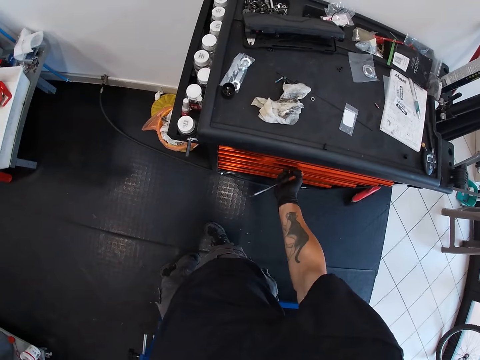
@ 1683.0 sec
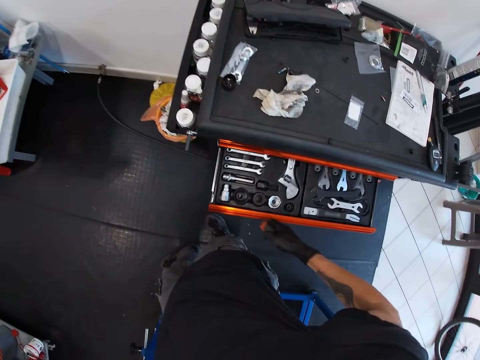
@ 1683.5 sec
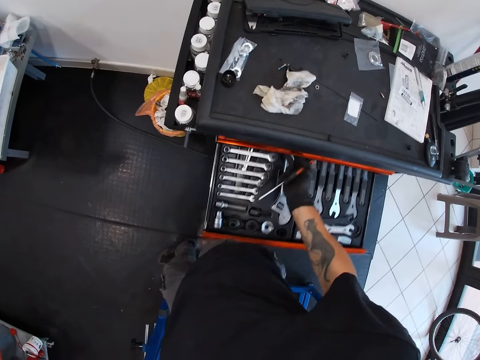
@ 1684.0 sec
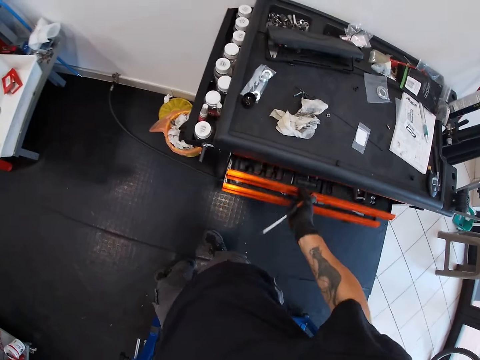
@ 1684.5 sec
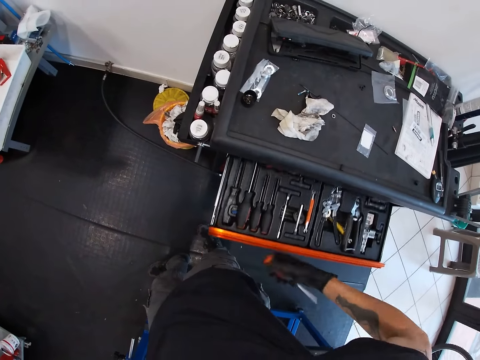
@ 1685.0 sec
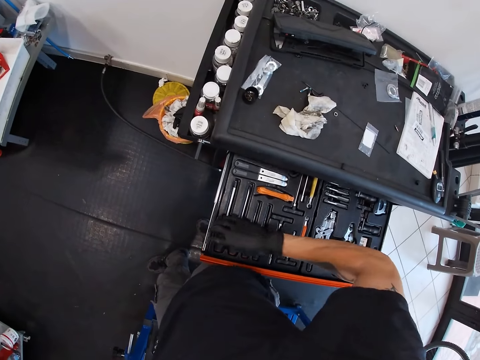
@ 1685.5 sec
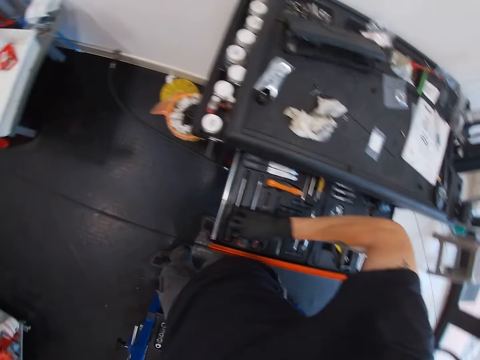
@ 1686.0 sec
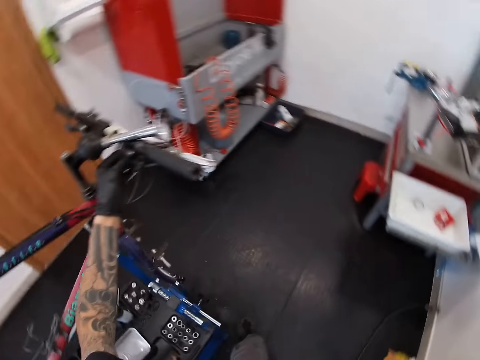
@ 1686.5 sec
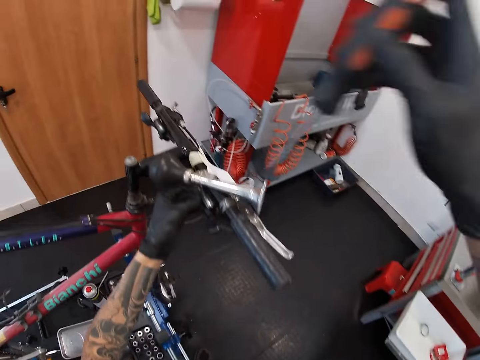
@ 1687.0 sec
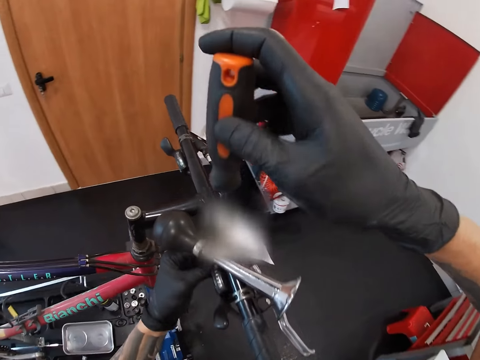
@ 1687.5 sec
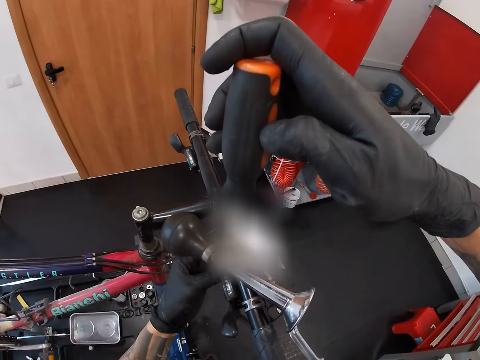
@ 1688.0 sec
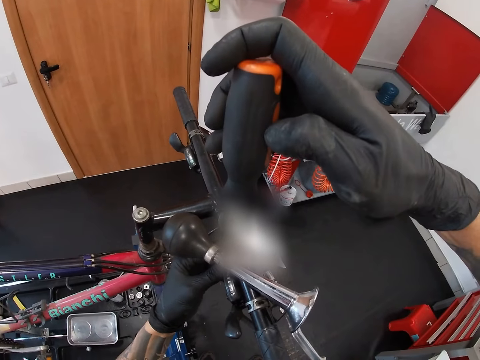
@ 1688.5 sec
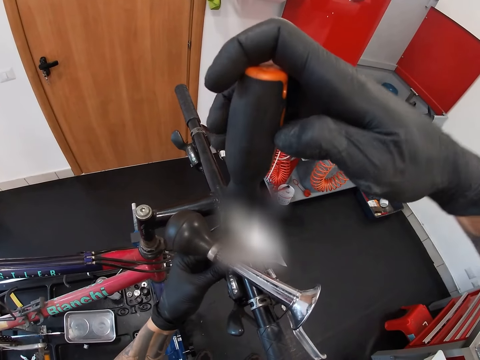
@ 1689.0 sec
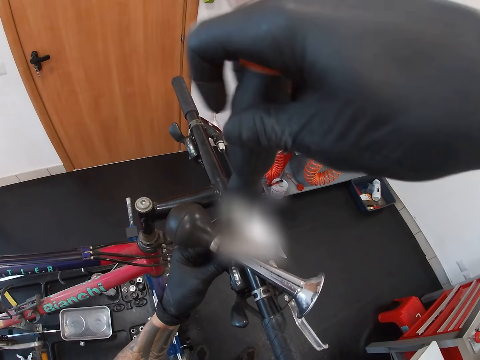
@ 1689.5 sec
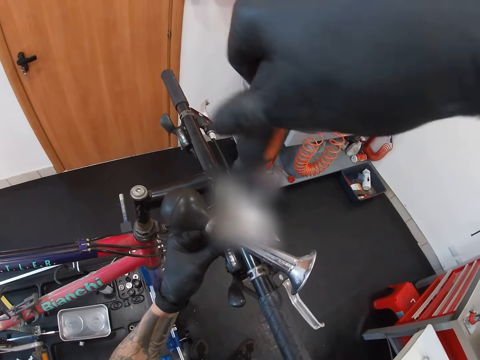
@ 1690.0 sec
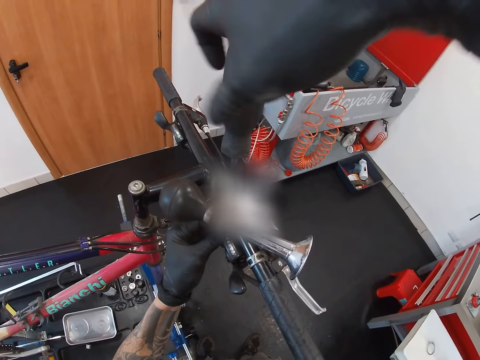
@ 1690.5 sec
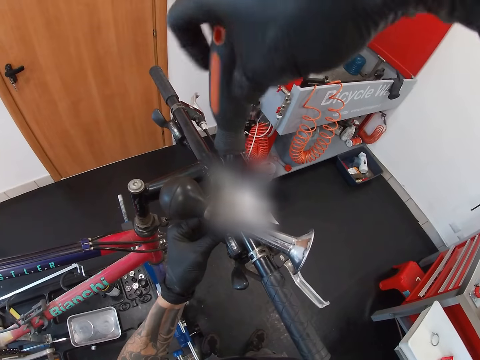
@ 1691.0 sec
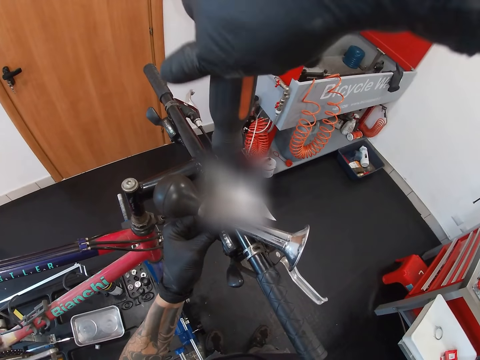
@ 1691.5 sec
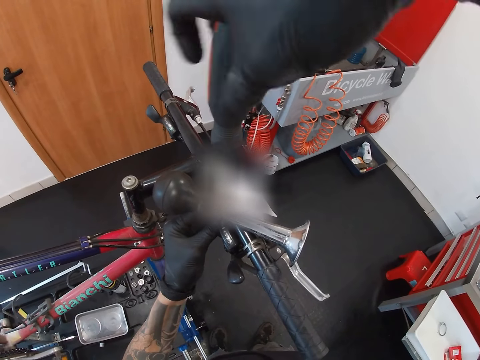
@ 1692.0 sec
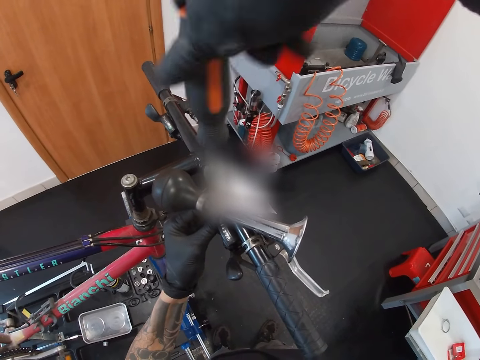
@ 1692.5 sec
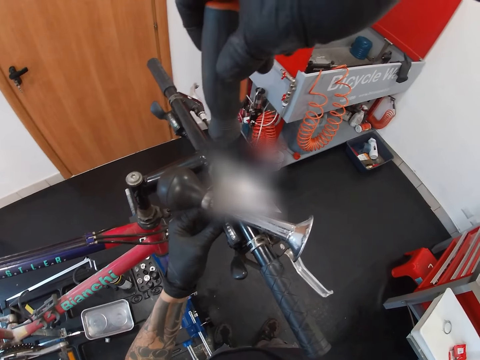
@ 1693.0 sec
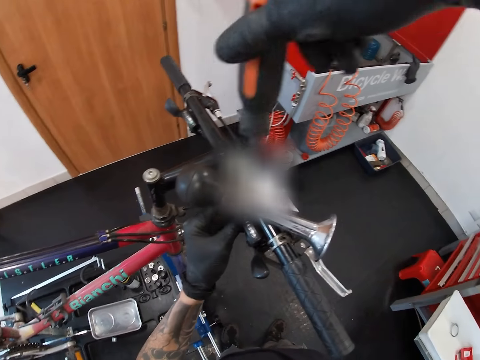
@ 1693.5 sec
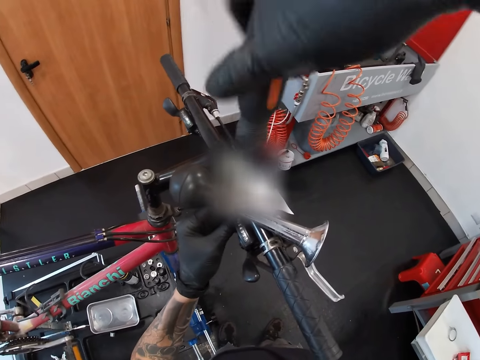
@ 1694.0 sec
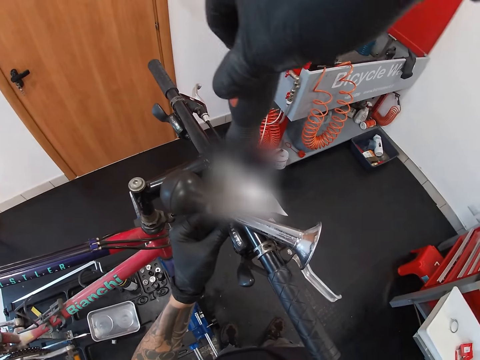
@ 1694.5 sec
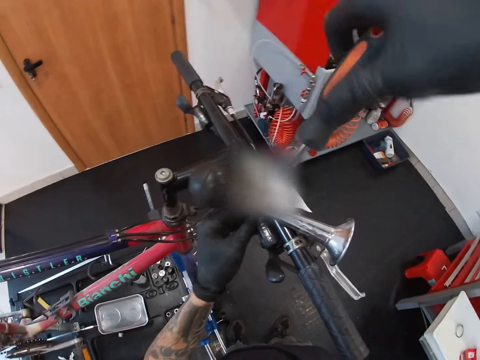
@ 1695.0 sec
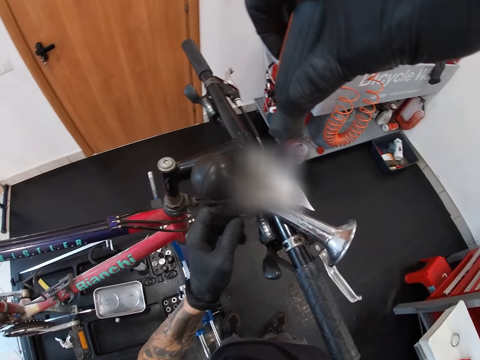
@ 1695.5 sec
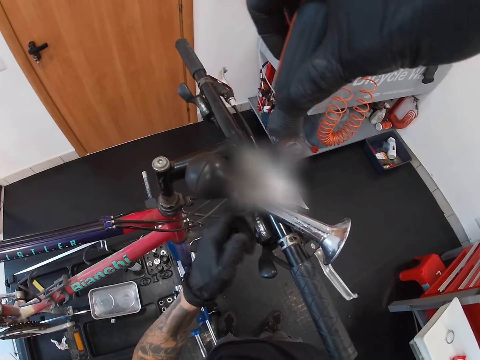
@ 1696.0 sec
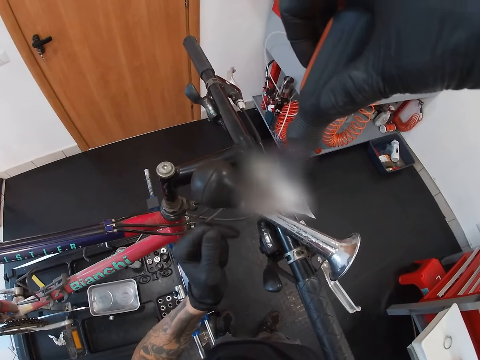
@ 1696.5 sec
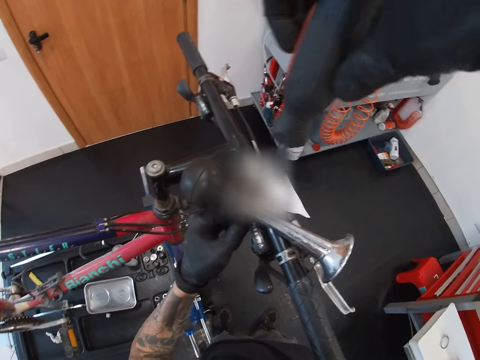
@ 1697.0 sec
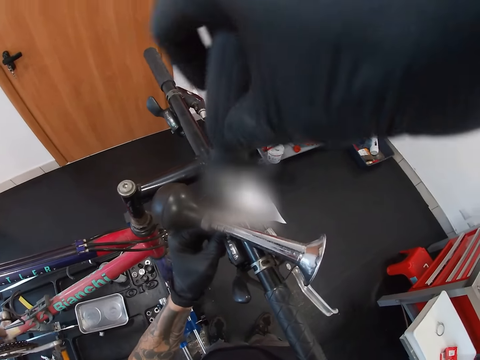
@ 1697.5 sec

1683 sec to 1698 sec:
The camera wearer opens the tool cabinet with his right hand. He closes the tool cabinet with his right leg. He opens the tool cabinet with his right hand. He drops the screwdriver in the tool cabinet with his right hand. He picks another screwdriver from the tool cabinet with his right hand. He screws the bicycle horn clamp on the bicycle with the screwdriver in his right hand.

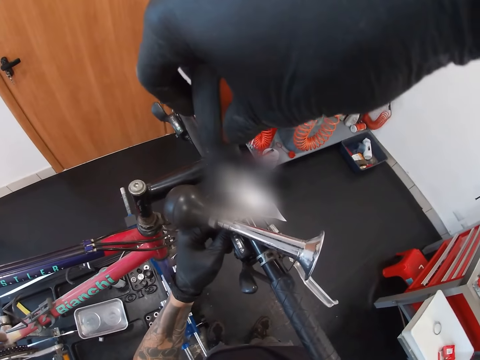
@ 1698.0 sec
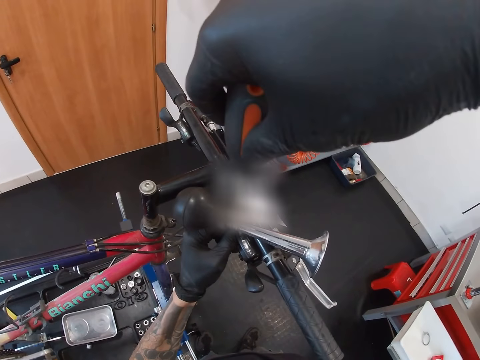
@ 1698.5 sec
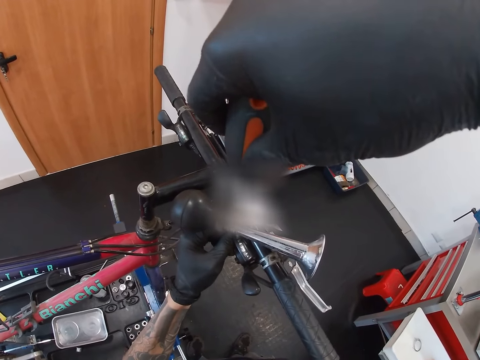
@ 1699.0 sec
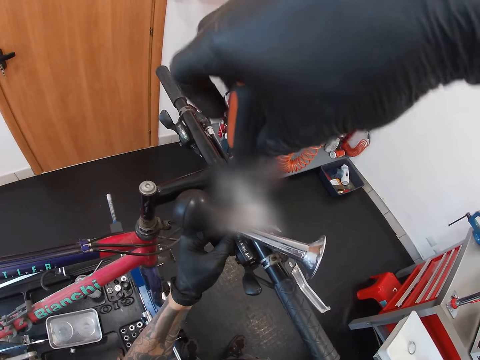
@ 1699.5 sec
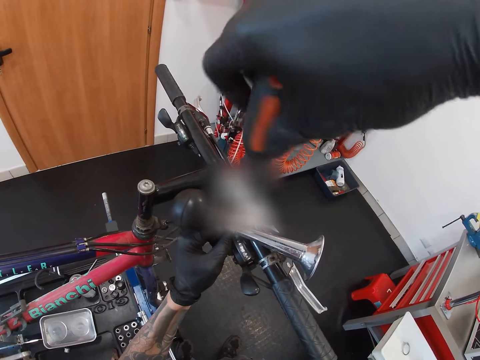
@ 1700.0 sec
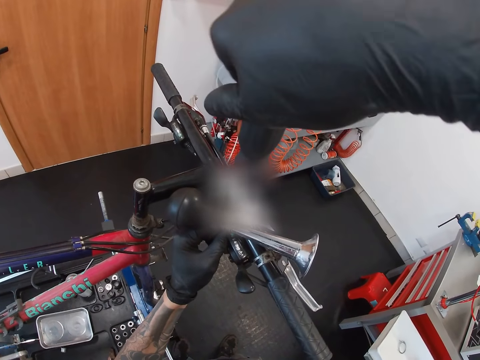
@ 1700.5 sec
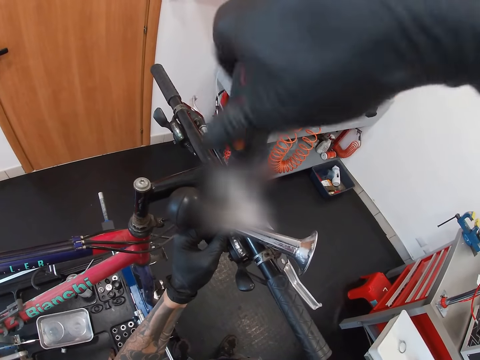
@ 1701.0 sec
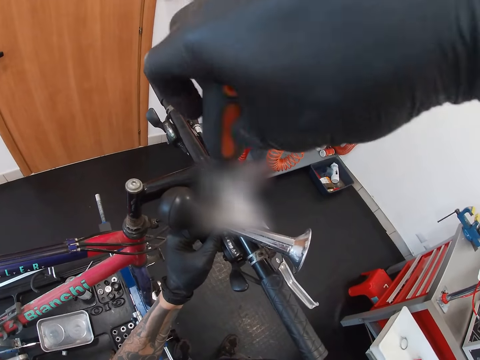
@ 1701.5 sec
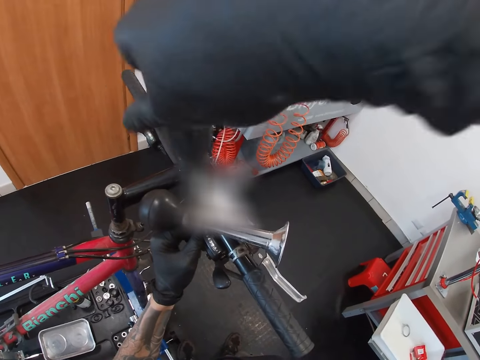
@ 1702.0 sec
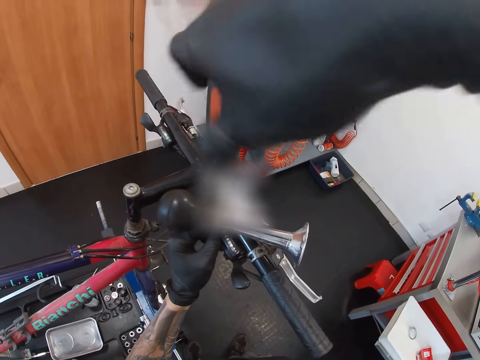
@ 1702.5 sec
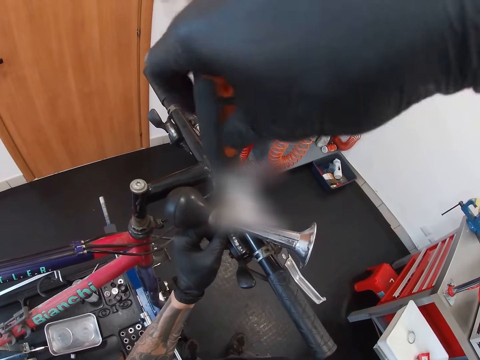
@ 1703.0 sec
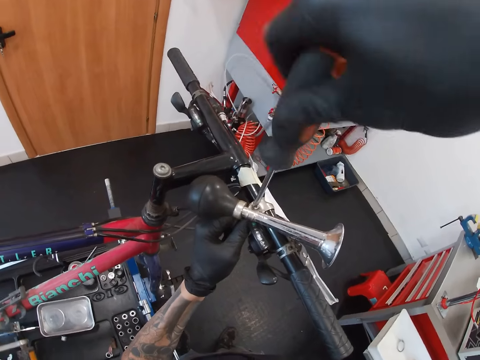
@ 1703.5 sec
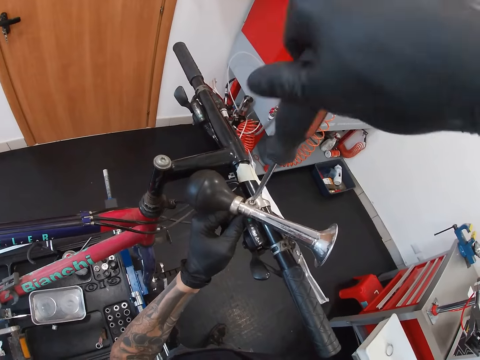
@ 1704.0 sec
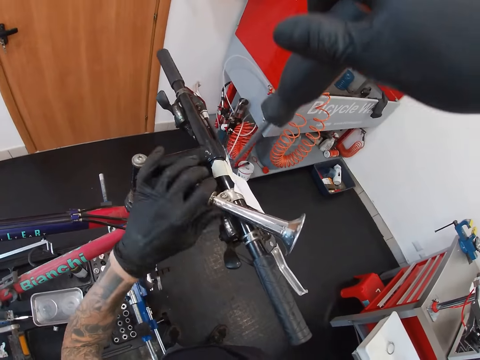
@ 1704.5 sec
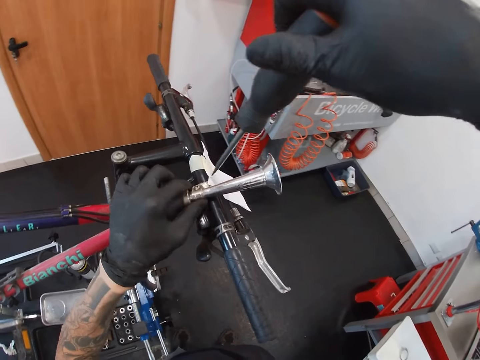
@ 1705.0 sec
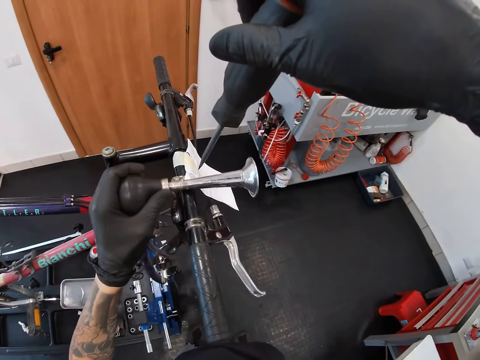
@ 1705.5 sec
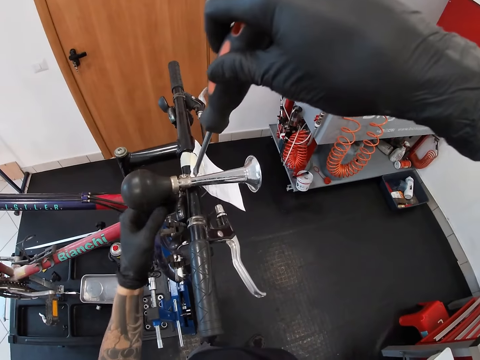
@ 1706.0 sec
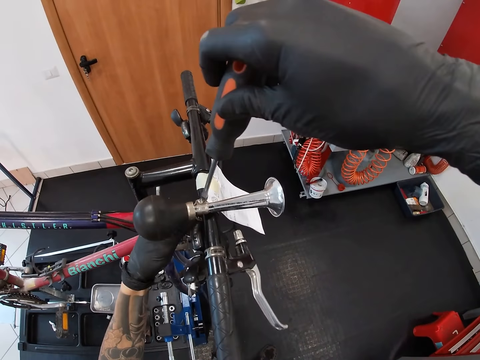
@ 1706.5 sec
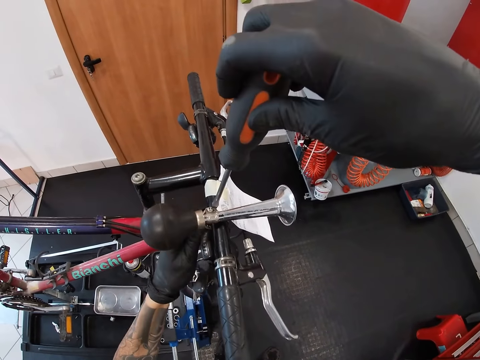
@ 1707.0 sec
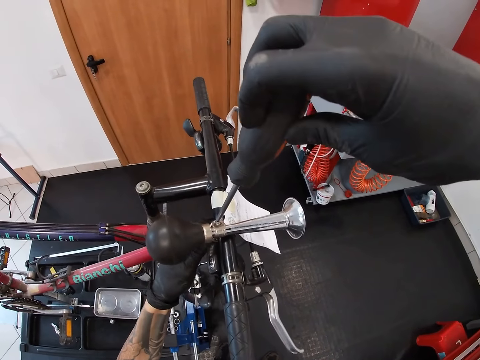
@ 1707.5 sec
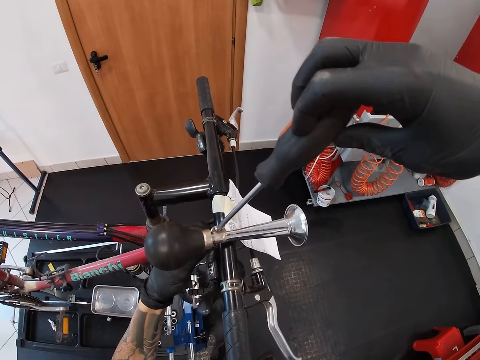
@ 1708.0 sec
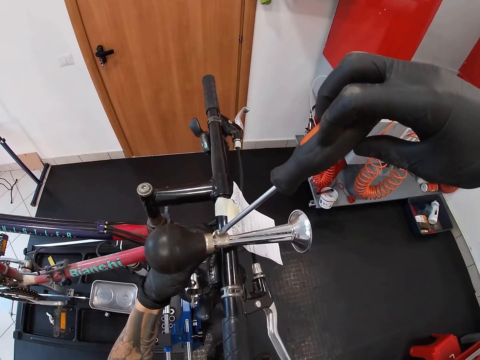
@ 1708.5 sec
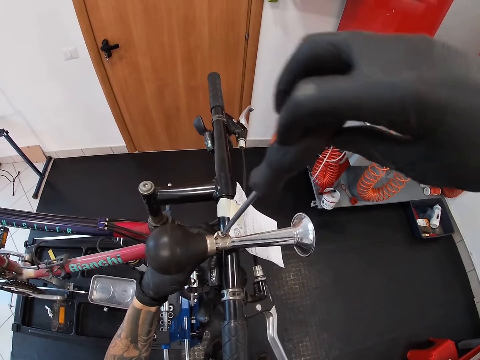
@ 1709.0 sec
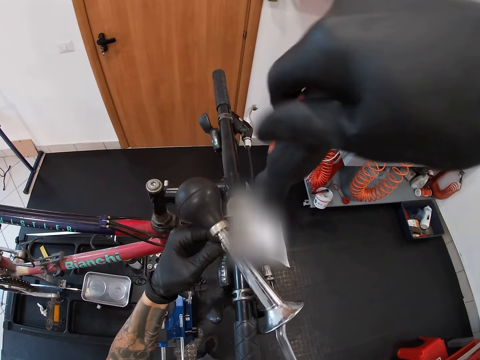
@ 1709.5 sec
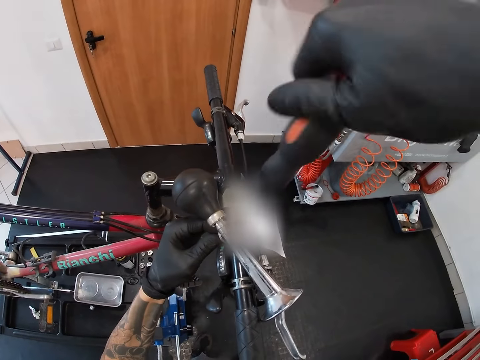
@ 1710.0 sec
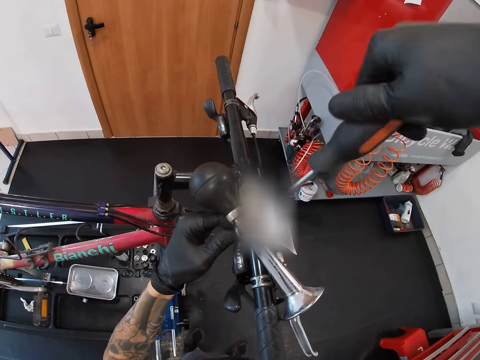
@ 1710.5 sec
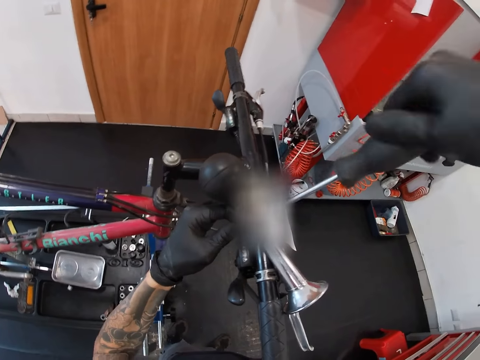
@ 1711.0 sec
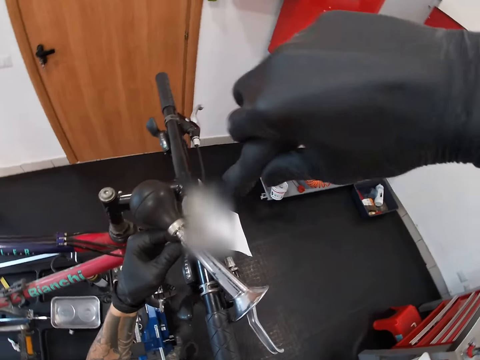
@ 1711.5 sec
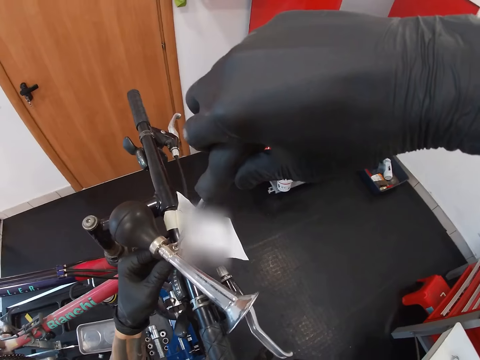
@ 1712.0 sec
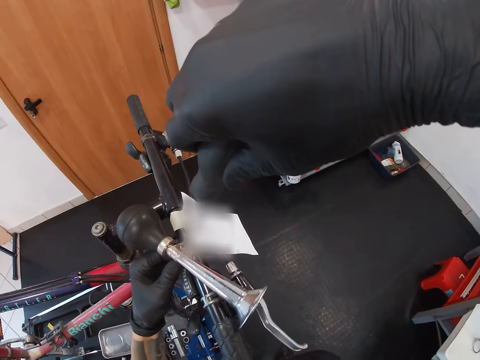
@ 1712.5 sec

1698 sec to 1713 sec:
The camera wearer adjusts the bicycle horn on the bicycle with his left hand. He screws the bicycle horn clamp on the bicycle with the screwdriver on his right hand.
